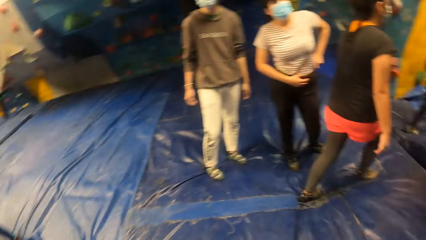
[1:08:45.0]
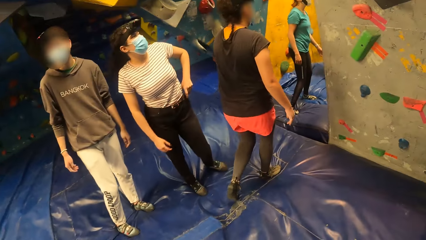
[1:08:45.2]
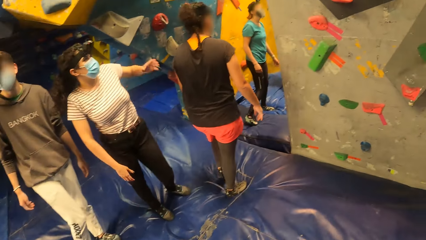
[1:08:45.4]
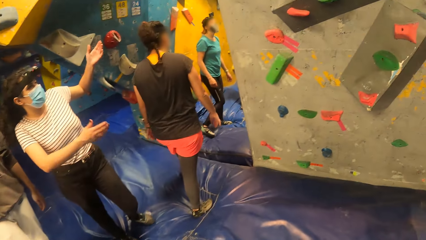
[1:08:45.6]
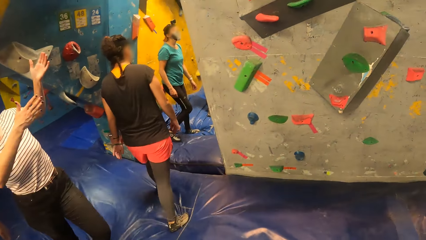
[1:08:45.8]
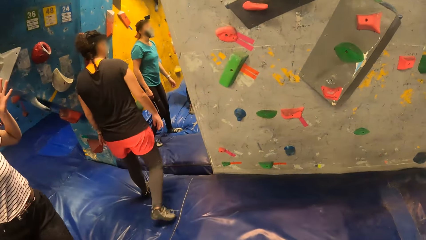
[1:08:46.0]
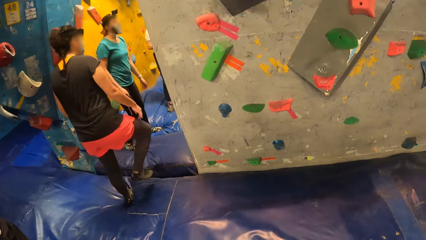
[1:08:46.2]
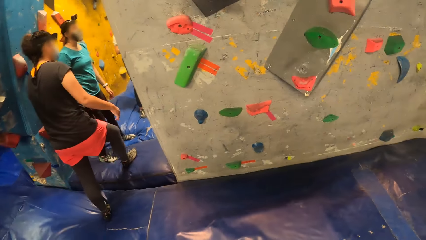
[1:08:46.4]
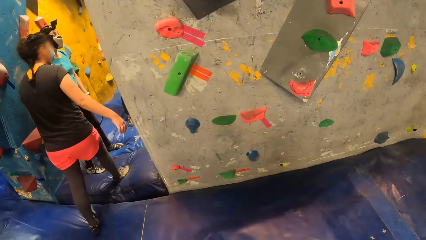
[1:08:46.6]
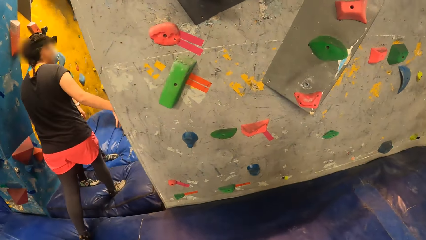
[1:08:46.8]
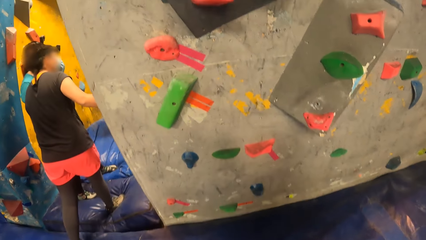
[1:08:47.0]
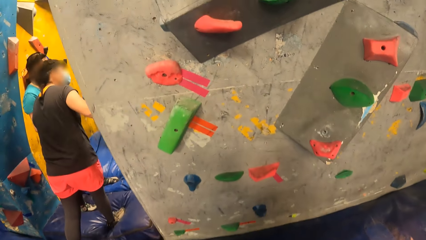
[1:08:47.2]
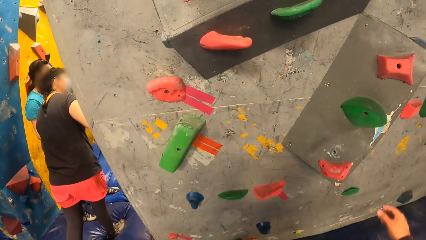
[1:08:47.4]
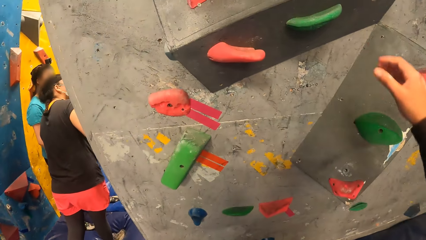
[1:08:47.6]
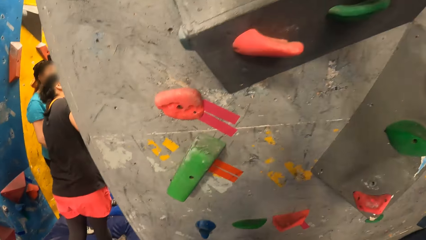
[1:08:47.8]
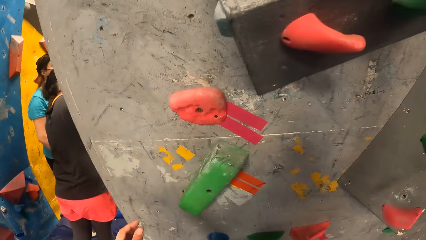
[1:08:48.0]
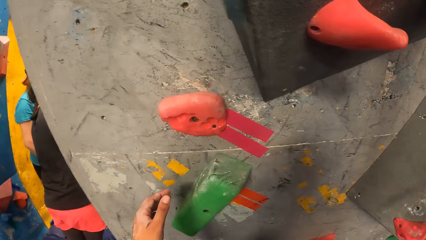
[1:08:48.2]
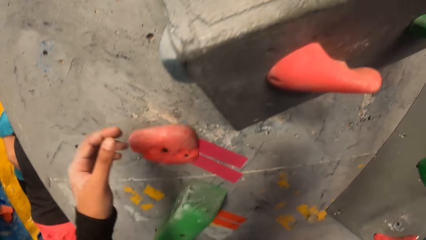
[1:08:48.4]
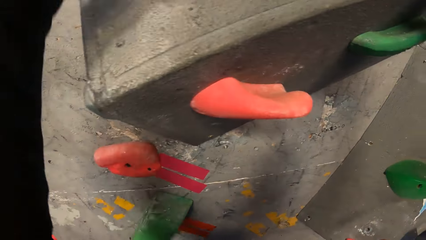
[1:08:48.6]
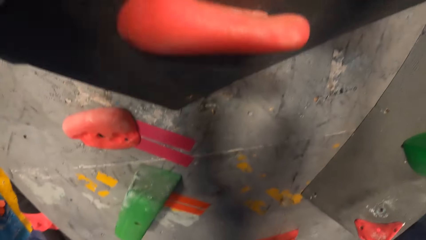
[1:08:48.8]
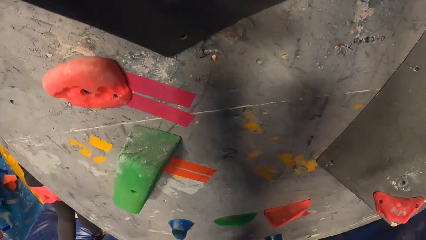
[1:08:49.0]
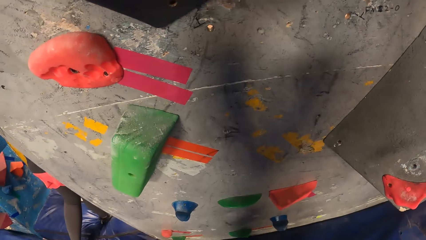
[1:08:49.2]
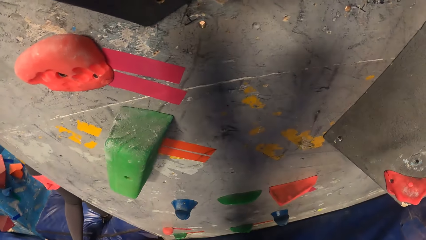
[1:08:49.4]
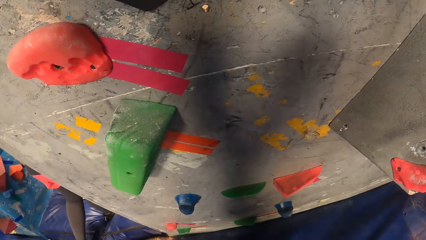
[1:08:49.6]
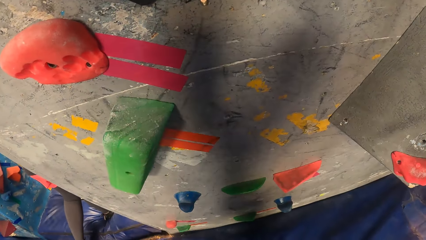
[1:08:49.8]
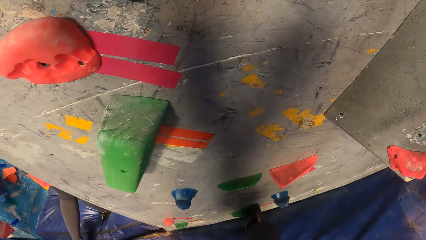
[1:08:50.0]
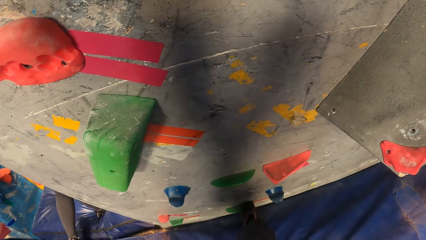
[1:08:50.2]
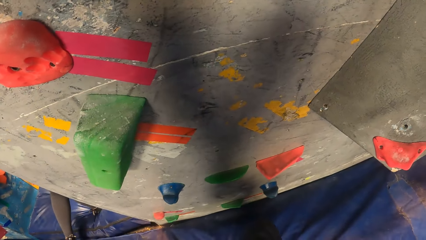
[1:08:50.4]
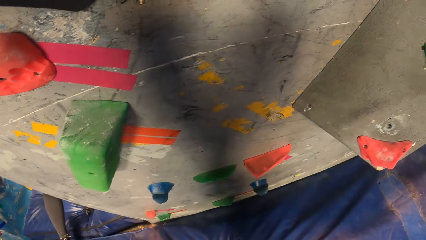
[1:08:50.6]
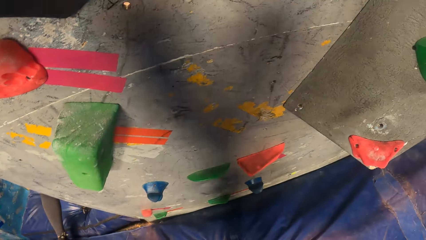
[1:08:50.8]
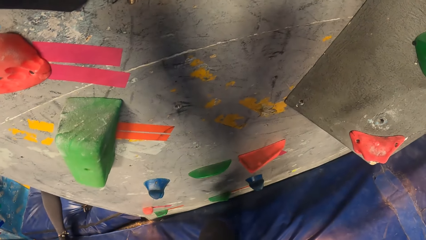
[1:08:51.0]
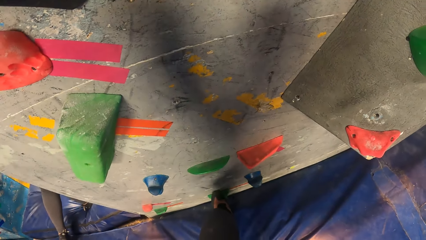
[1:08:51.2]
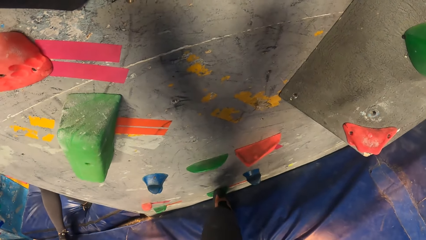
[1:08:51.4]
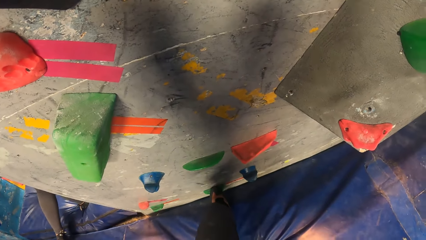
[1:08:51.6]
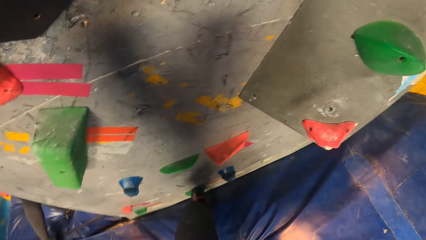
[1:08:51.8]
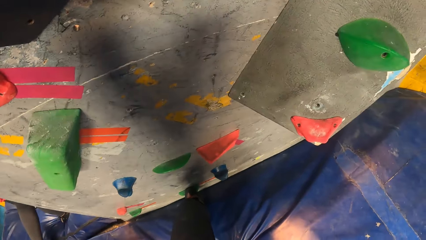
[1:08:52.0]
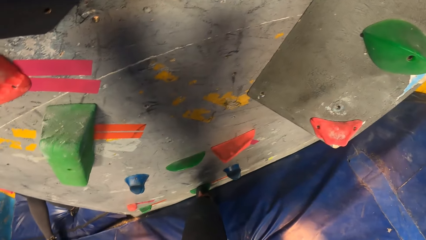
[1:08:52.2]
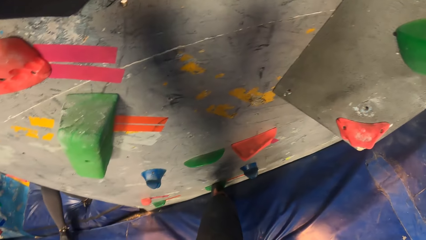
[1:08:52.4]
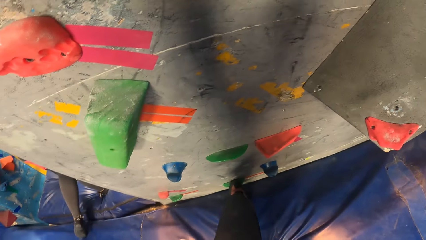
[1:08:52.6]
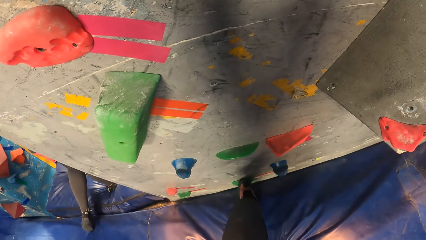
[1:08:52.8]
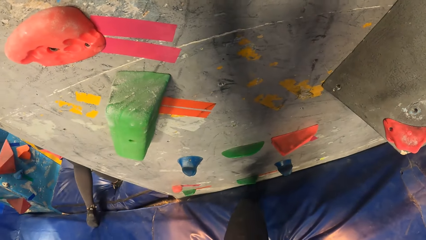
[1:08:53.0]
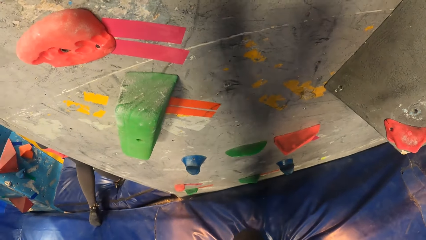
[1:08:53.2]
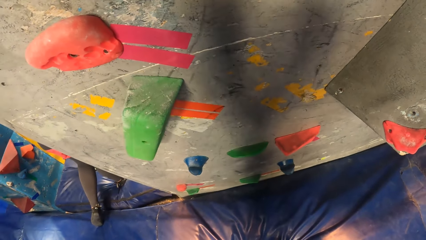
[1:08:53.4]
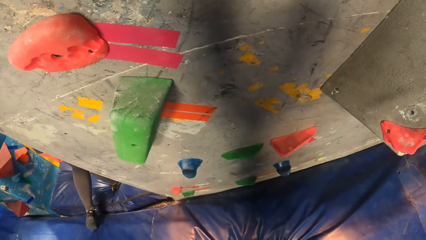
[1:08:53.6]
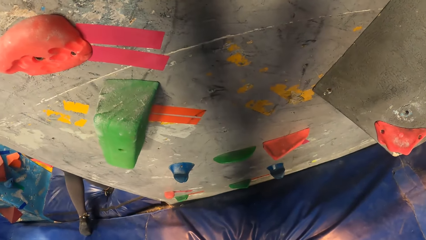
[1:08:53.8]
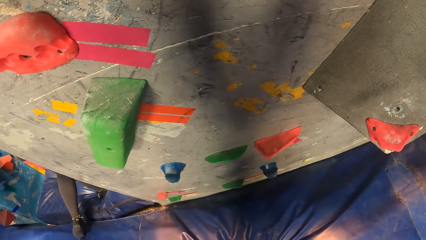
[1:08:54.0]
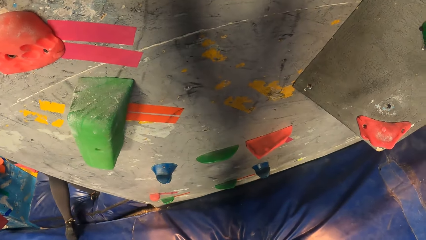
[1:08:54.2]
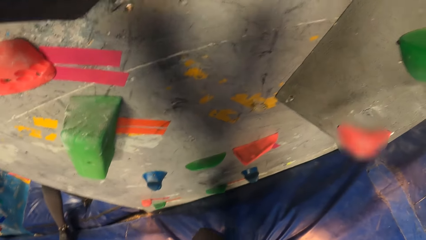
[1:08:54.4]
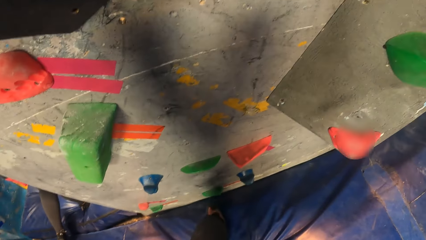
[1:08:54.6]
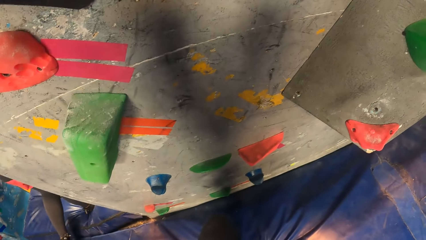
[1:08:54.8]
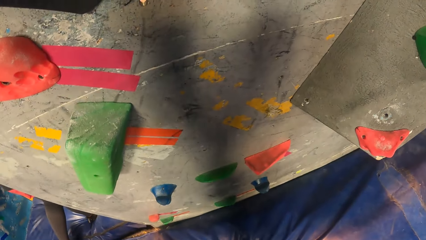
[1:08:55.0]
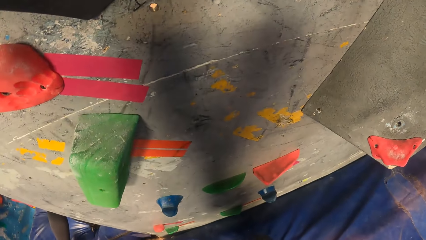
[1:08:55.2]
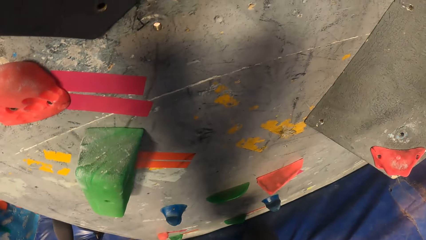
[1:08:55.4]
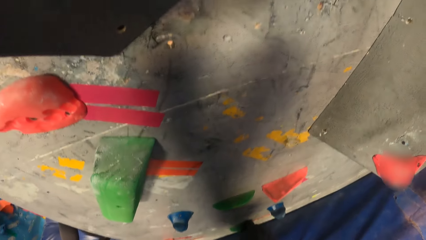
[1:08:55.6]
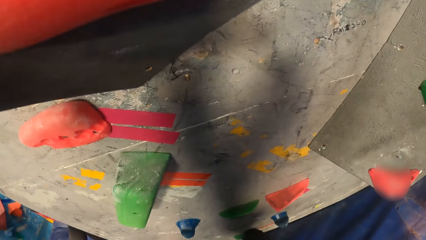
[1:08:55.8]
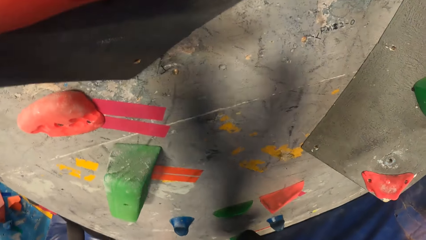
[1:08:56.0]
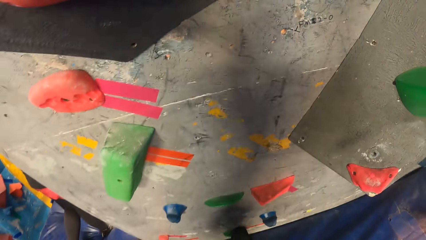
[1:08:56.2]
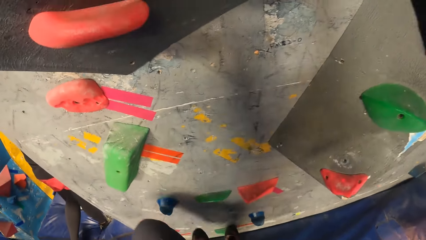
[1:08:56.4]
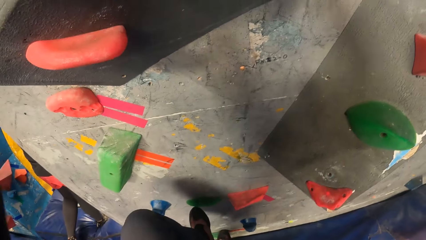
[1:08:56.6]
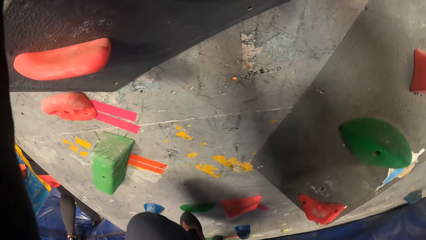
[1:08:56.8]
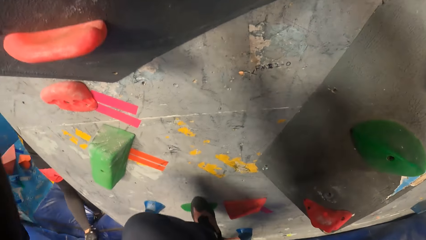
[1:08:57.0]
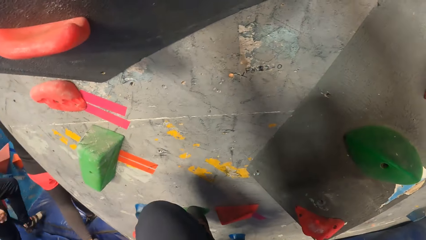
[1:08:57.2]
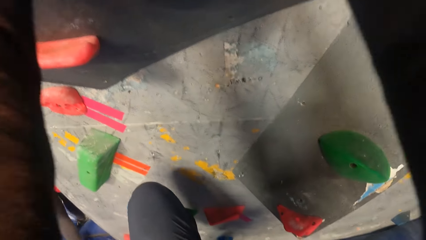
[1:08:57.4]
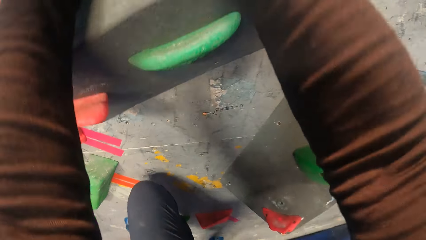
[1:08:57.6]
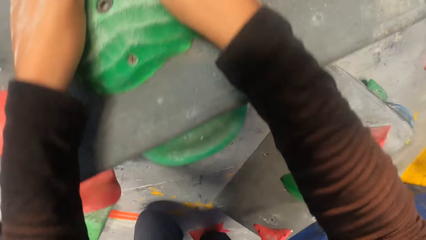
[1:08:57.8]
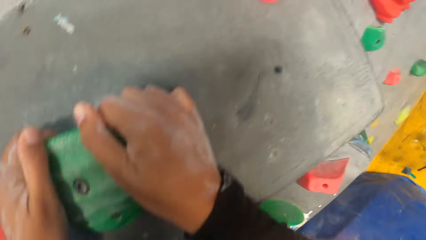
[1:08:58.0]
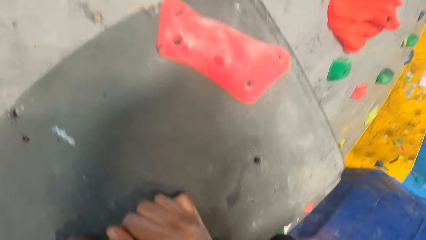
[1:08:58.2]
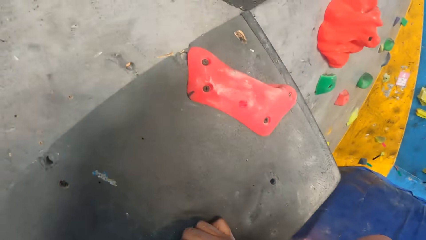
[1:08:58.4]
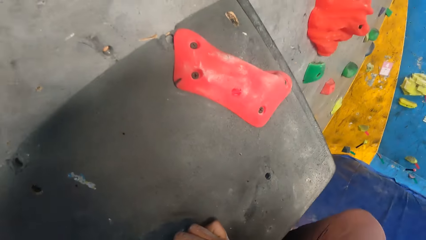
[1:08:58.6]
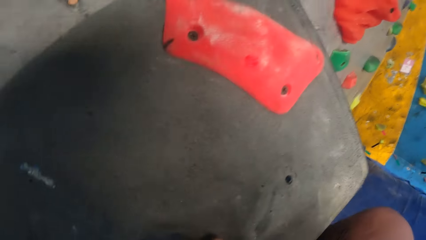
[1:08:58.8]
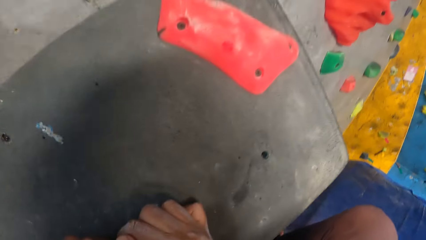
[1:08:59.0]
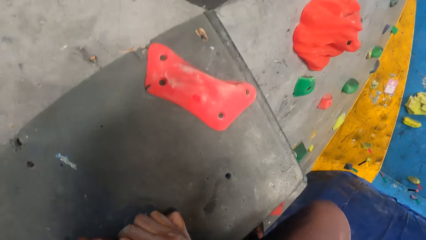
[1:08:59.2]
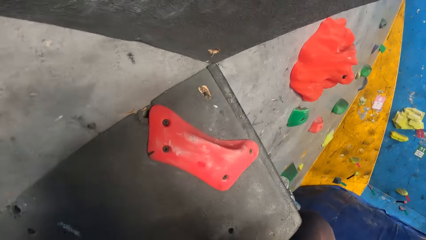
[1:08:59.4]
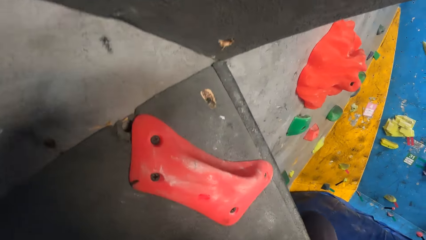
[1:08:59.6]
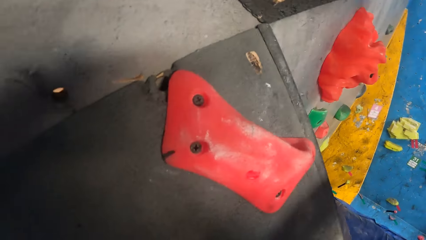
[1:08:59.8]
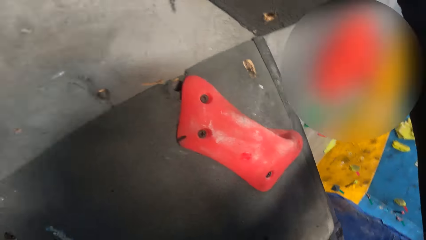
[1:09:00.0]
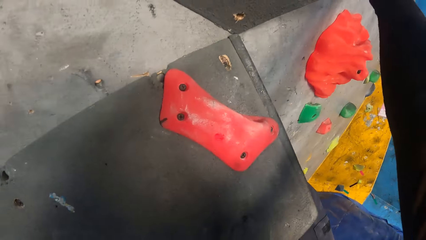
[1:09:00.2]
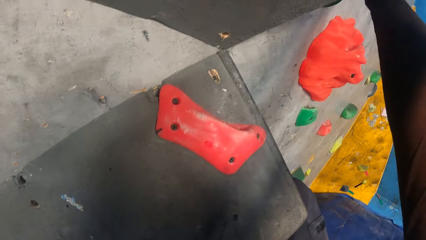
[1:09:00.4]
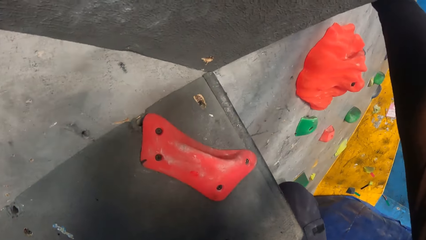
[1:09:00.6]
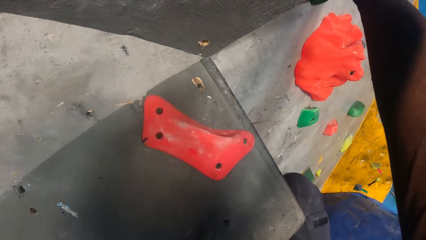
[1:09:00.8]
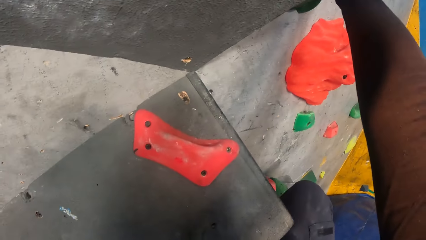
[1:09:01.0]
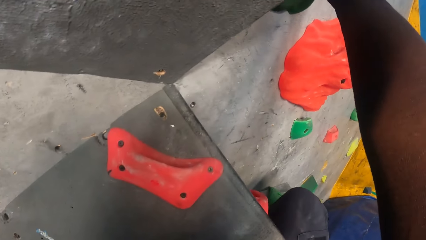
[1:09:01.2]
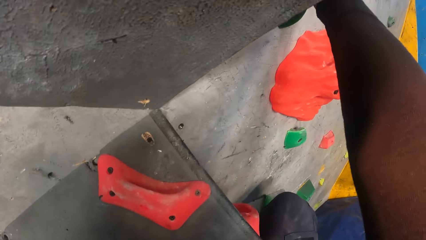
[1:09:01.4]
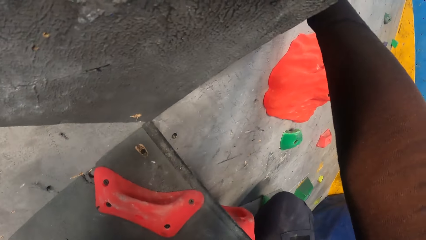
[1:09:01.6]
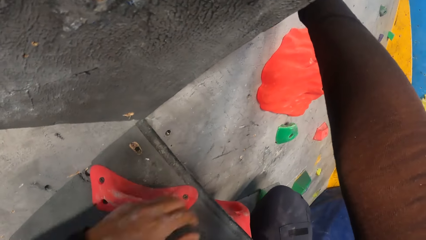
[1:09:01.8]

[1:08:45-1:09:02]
The camera wearer looks front. She walks forward. She grabs a support on the wall with both hands. She places her right foot on a rock or climbing hold on the wall. She removes a foot from the climbing hold. She climbs the wall with both hands. She steps on a climbing hold. She steps on a climbing hold again.
